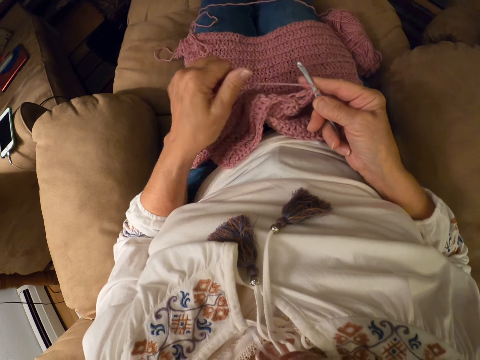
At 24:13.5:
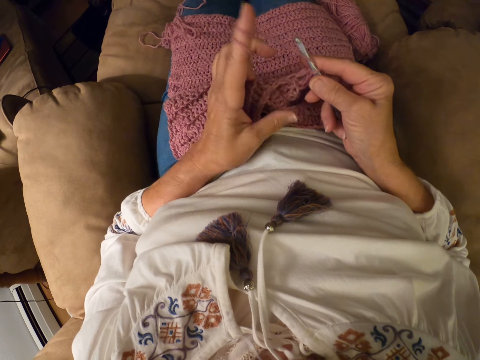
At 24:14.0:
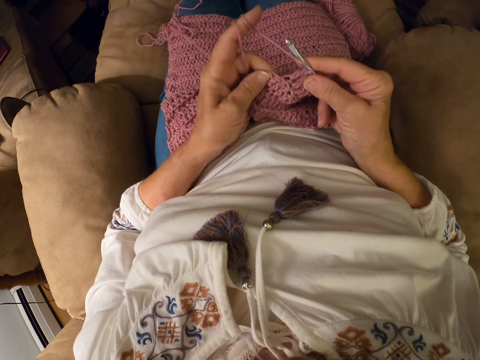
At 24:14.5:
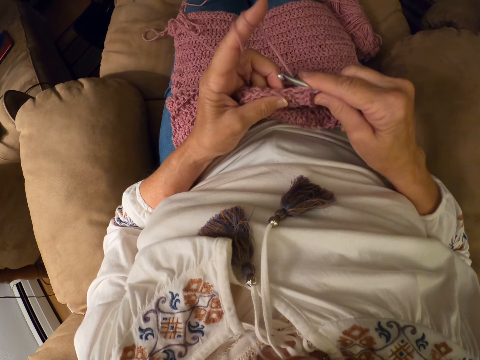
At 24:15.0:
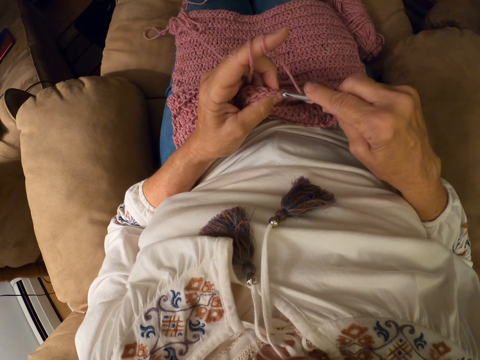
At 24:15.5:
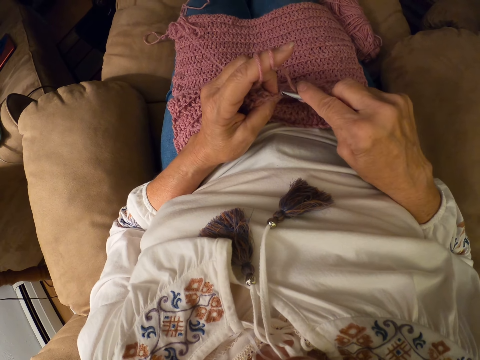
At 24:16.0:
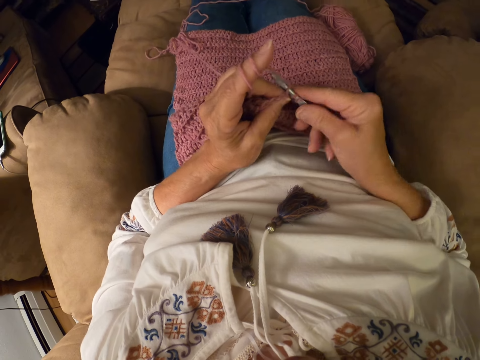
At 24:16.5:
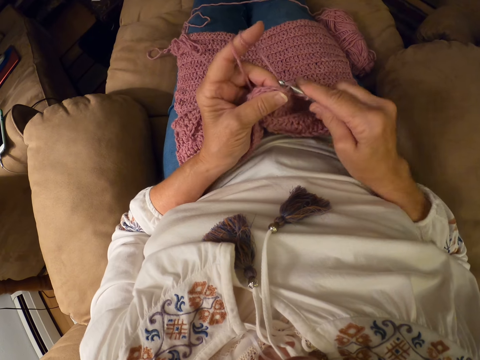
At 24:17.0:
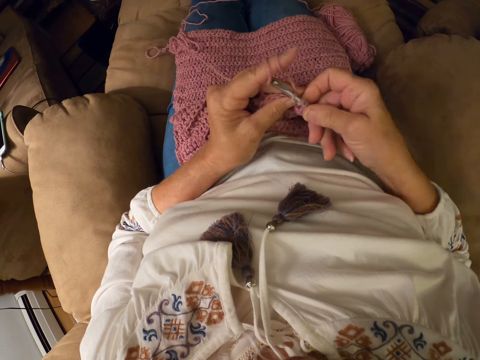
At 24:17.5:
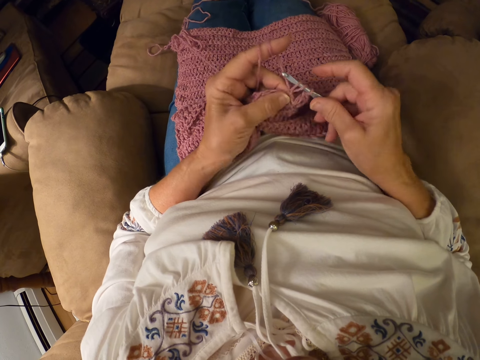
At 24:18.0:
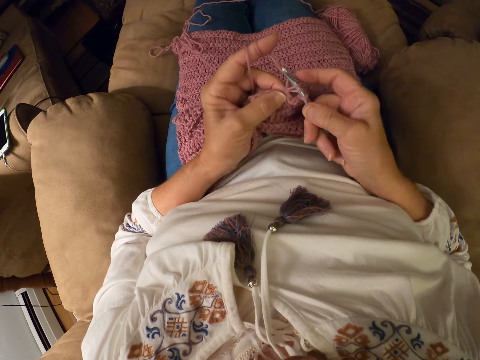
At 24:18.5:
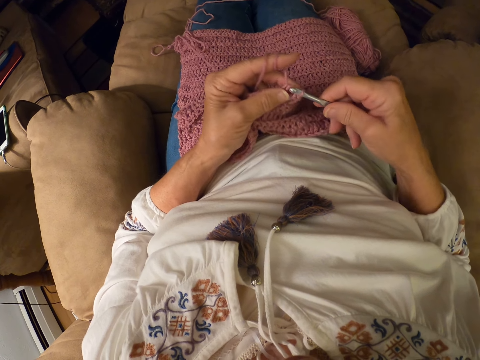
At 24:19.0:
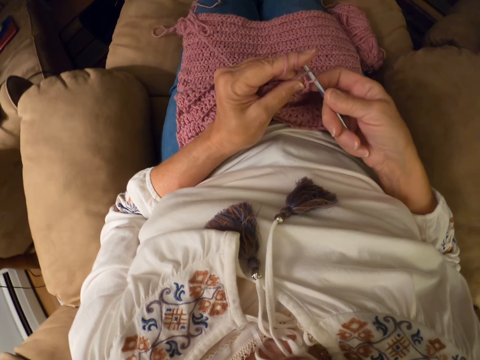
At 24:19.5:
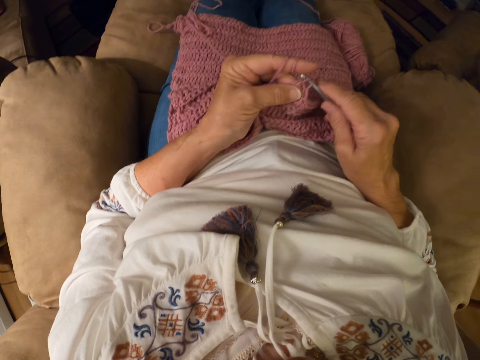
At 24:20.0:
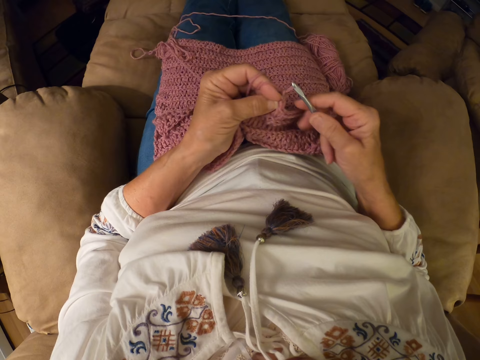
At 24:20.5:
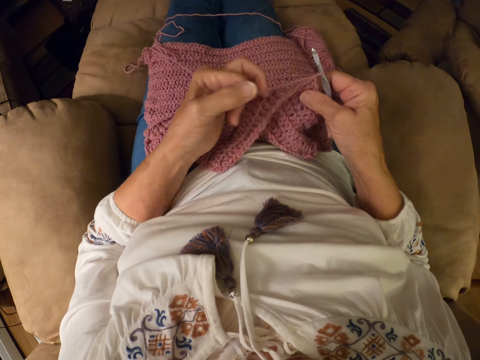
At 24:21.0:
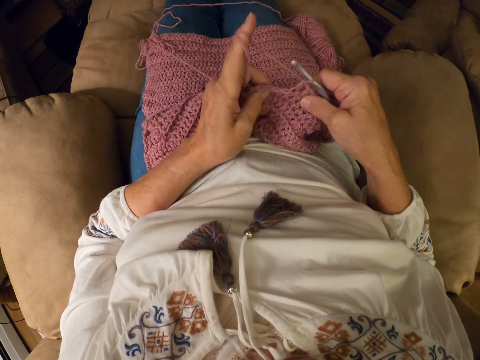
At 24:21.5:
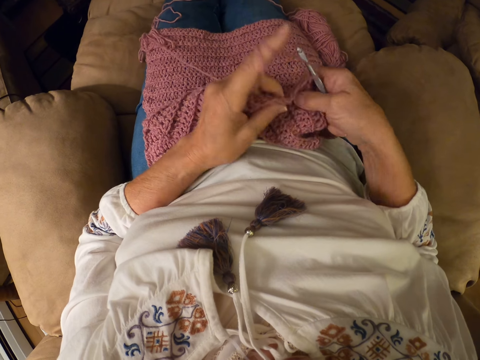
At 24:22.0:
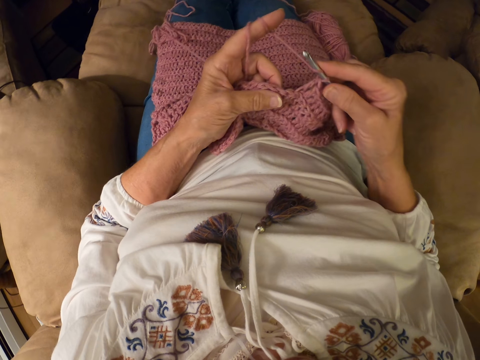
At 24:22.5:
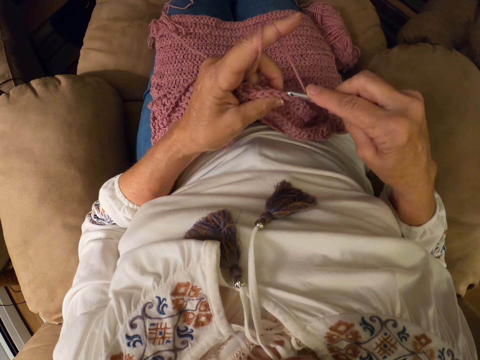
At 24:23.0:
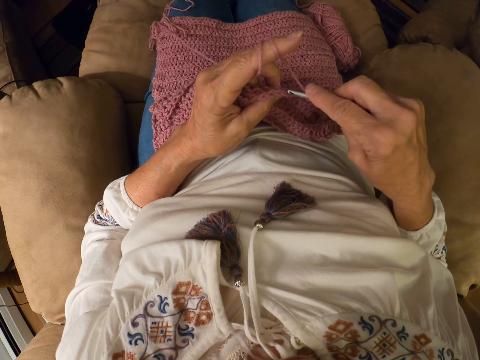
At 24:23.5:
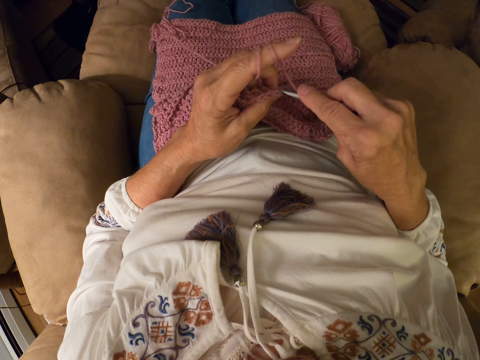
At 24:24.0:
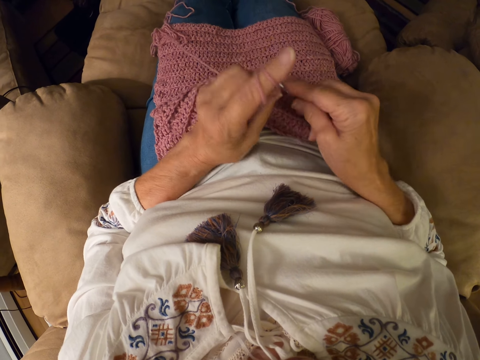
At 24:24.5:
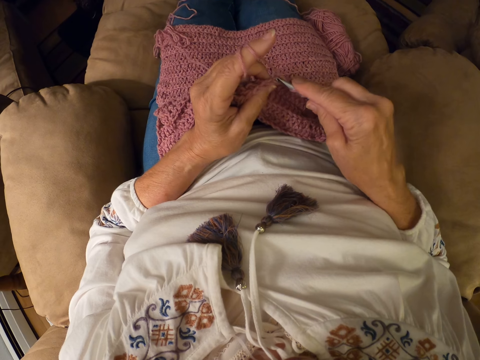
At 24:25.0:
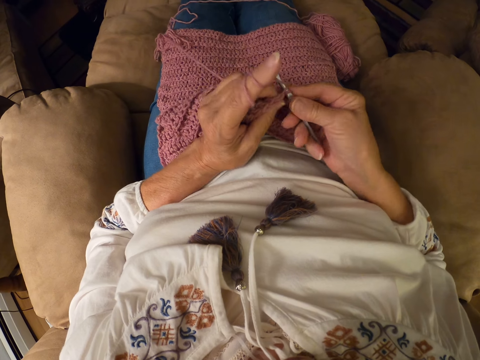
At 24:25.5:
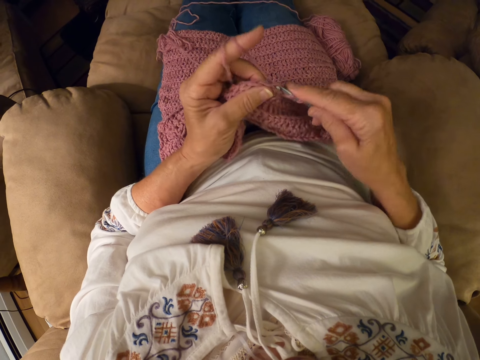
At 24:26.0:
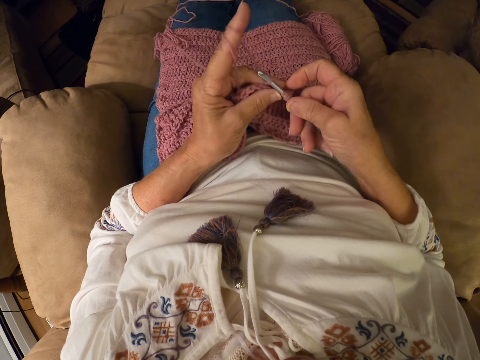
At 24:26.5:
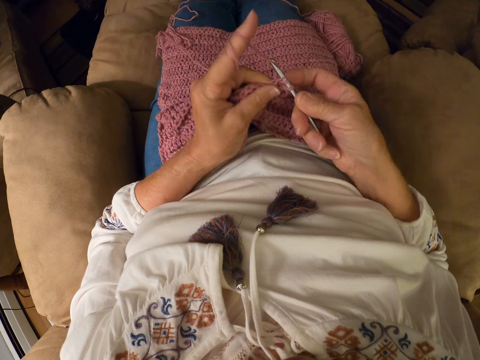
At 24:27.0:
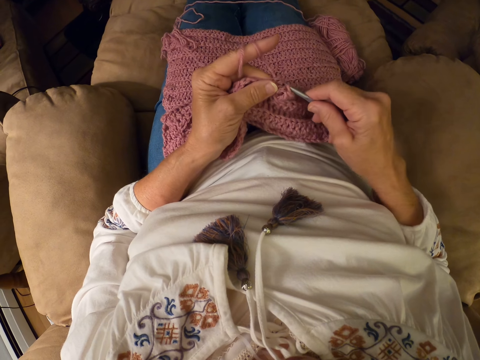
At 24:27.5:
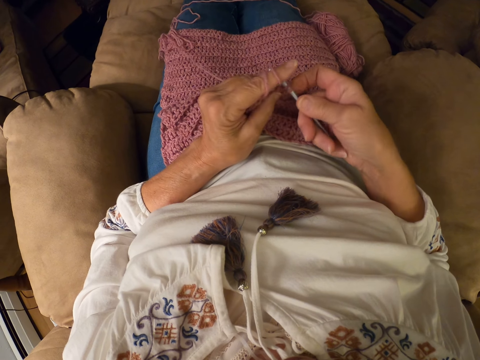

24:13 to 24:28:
The camera wearer lets go of the knitted yarn. She rolls the yarn with her finger. She holds the knitted yarn with her fingers. She crochets the yarn with the crochet hook. She holds the knitted yarn with her other hand, lets go of the knitted yarn, moves her hand backwards, rolls the yarn on her finger, holds the knitted yarn with her fingers. She knits the yarn with a knitting needle.

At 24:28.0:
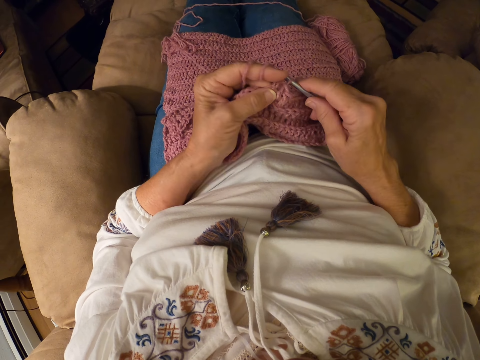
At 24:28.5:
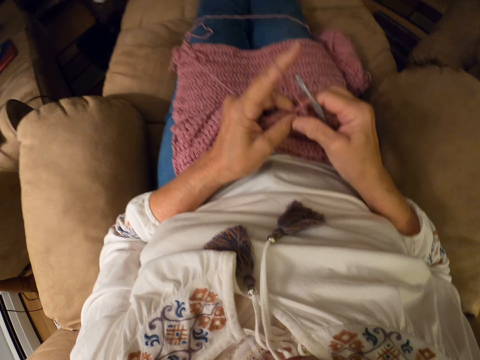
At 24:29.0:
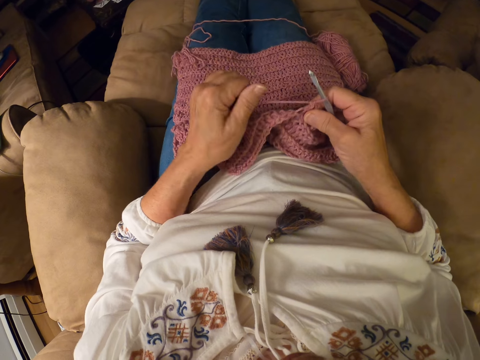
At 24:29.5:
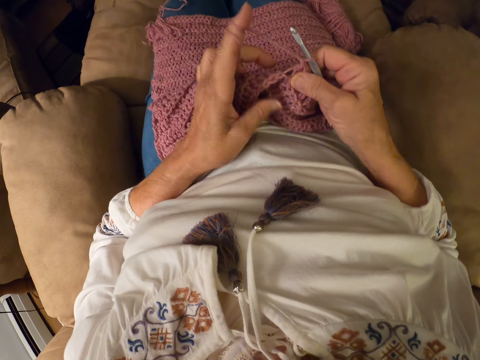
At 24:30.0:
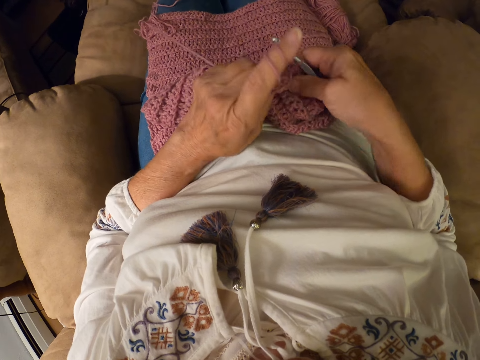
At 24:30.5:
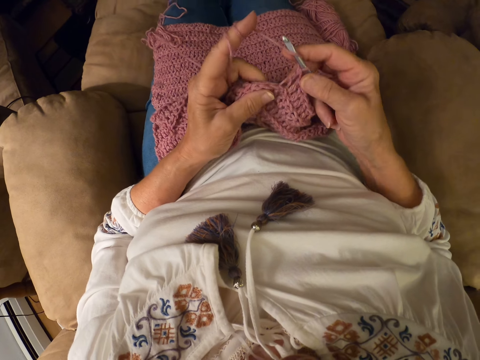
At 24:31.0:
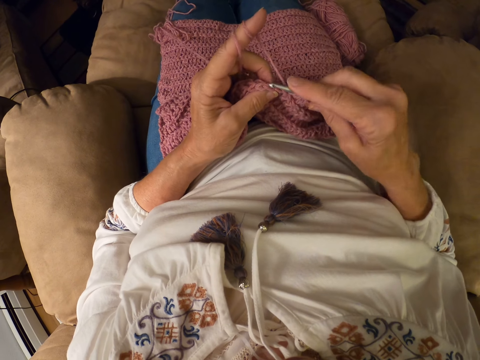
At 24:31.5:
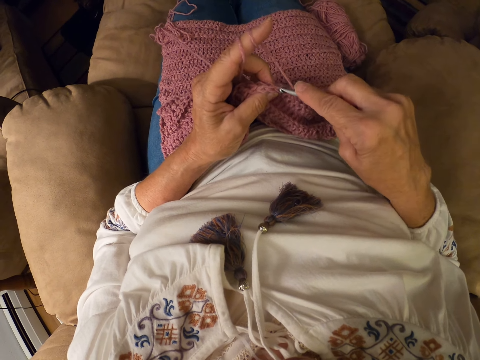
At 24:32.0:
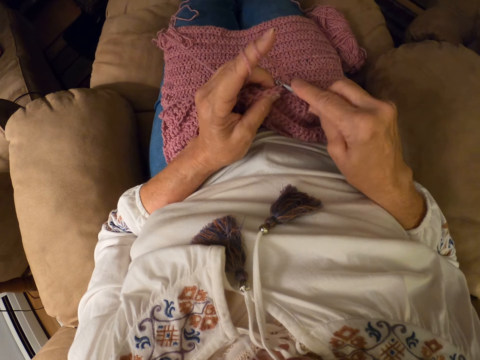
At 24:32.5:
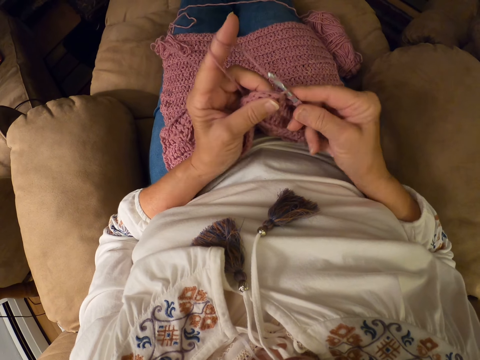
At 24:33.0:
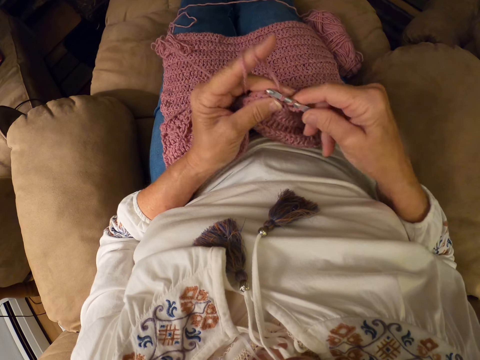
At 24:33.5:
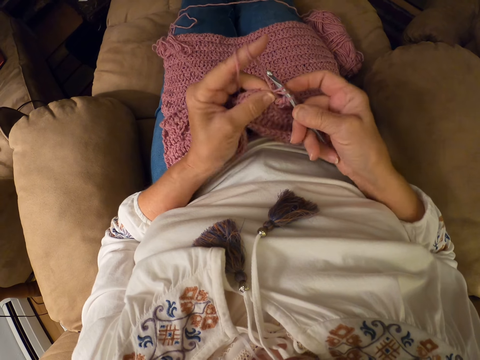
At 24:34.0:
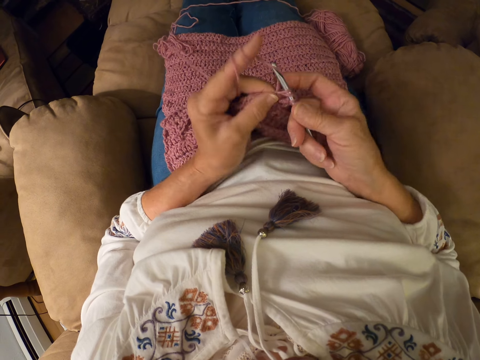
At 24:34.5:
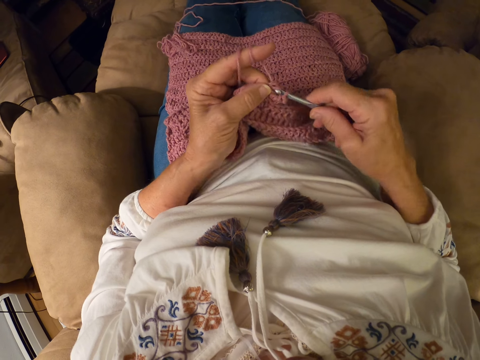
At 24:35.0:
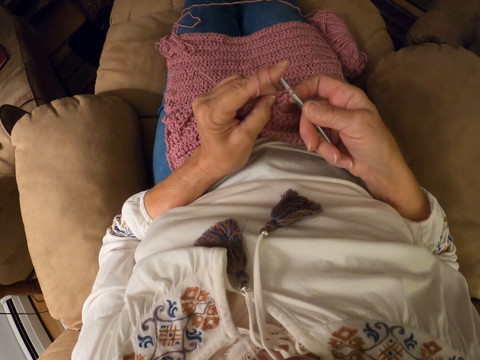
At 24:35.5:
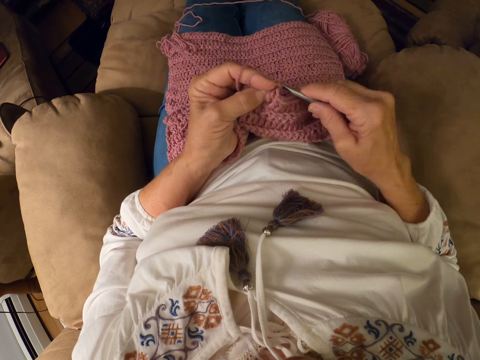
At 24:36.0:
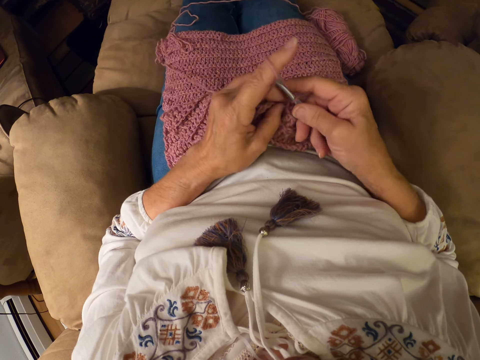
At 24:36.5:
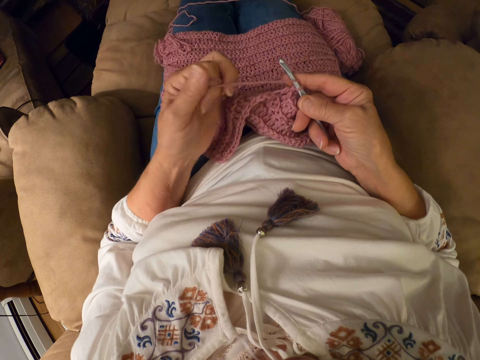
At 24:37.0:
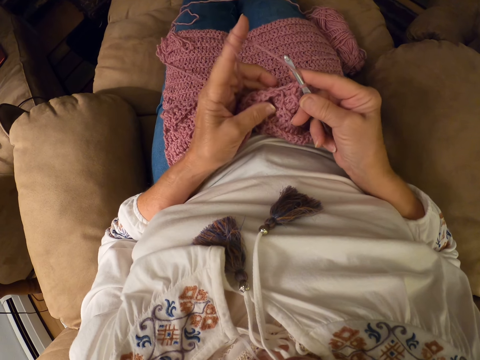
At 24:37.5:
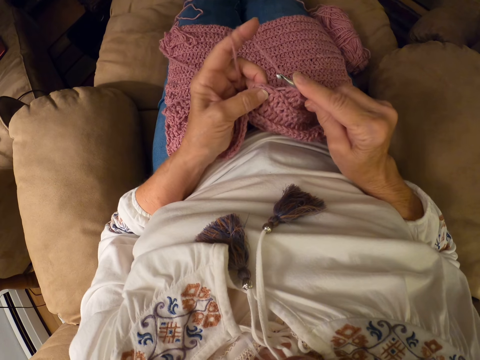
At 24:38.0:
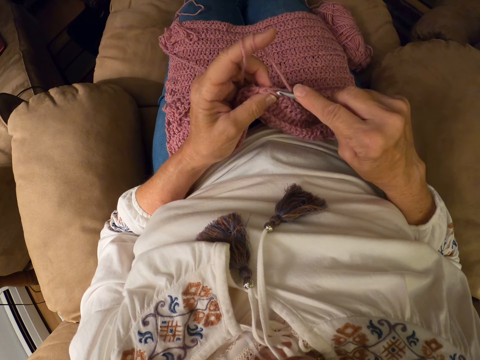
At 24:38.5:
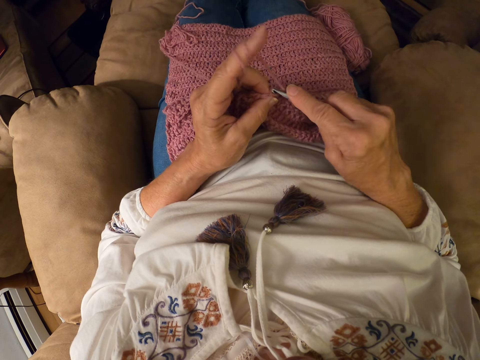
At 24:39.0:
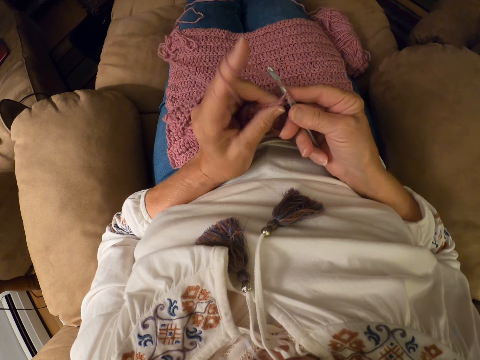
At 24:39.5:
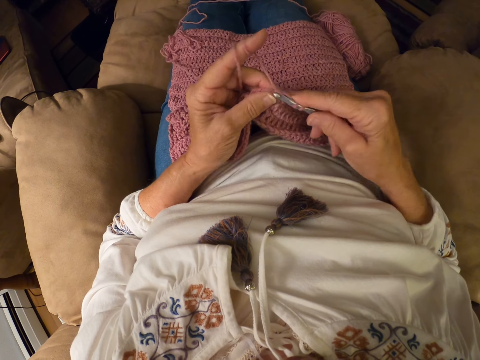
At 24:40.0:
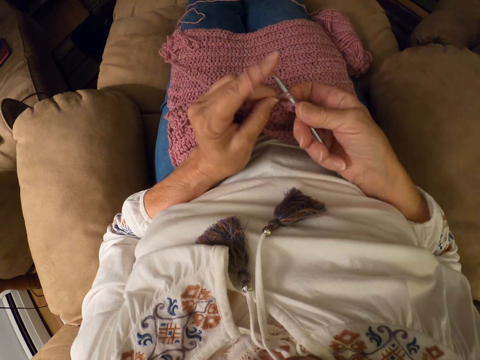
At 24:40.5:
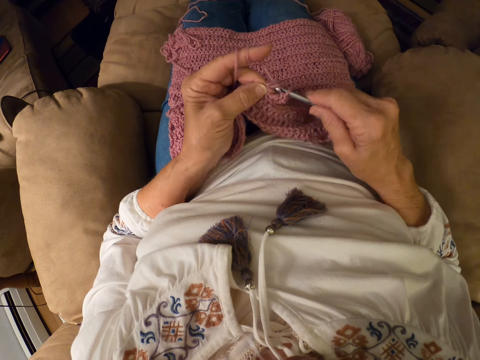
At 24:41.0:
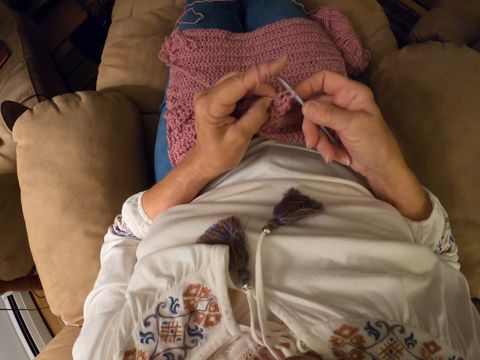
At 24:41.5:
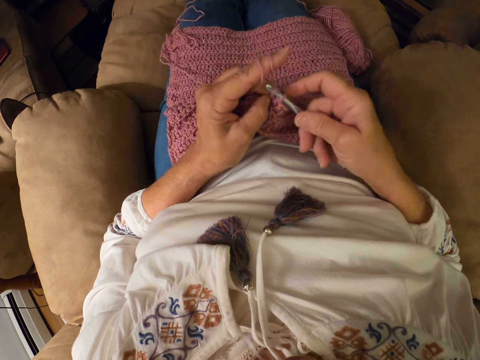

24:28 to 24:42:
The camera wearer raises her hand. She rolls the yarn on her finger and holds the knitted yarn with her finger. She knits the yarn with a knitting needle. She lets go of the knitted yarn. She rolls the yarn on her finger. She holds the yarn with her fingers. She knits the yarn with the knitting needle.
